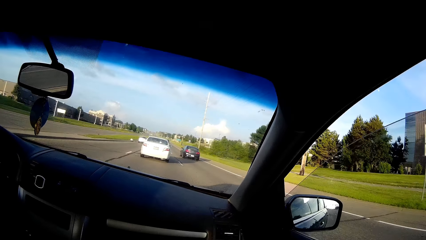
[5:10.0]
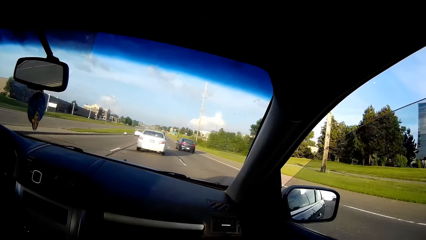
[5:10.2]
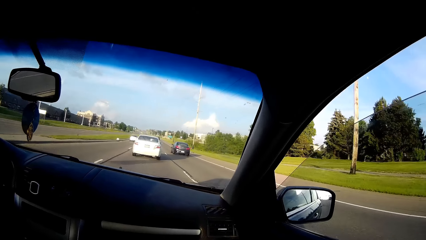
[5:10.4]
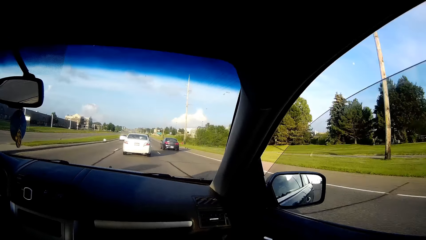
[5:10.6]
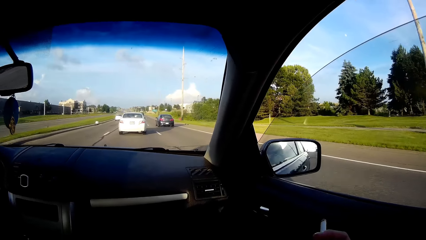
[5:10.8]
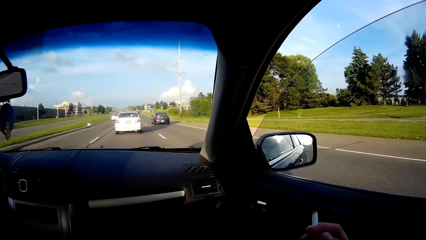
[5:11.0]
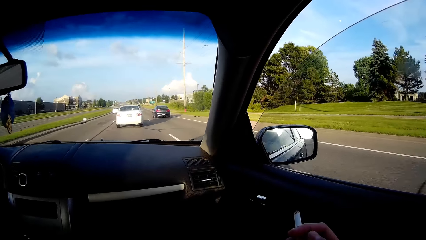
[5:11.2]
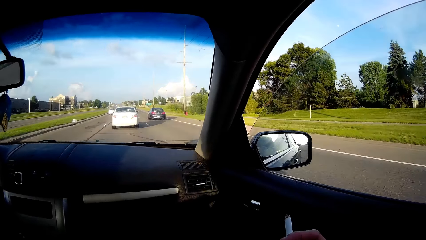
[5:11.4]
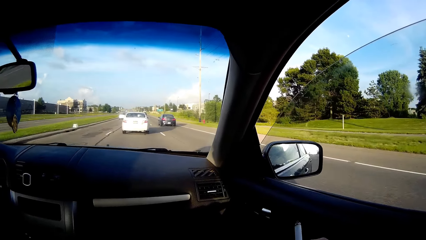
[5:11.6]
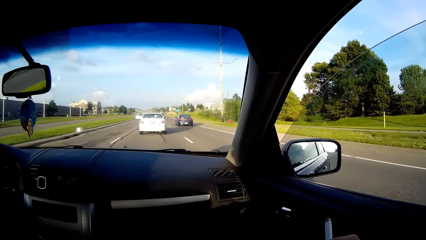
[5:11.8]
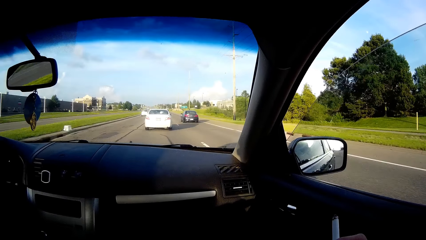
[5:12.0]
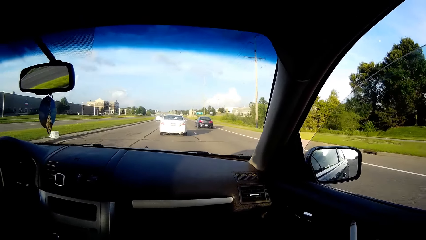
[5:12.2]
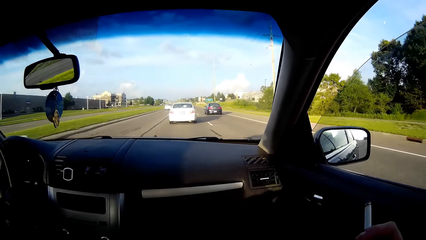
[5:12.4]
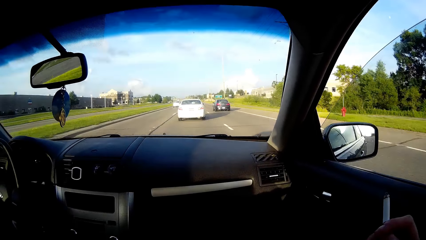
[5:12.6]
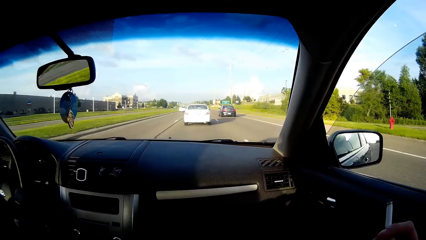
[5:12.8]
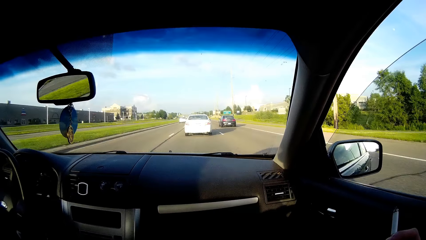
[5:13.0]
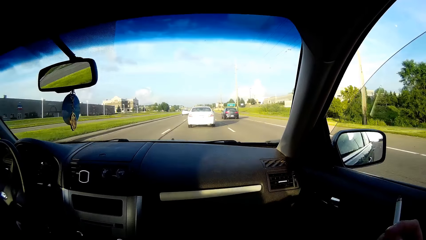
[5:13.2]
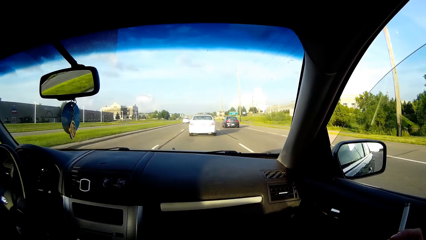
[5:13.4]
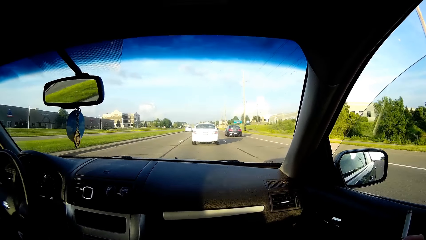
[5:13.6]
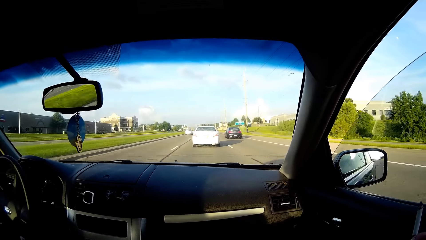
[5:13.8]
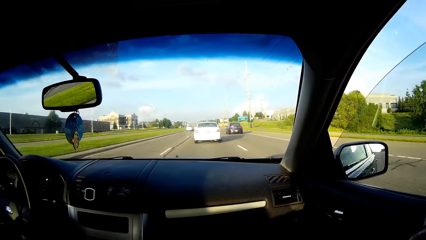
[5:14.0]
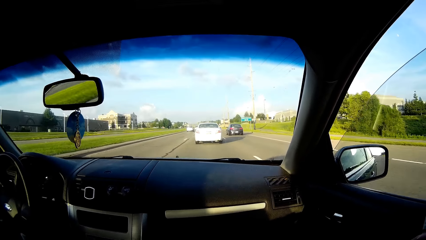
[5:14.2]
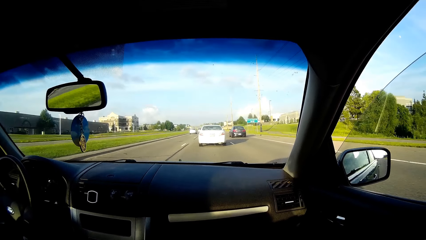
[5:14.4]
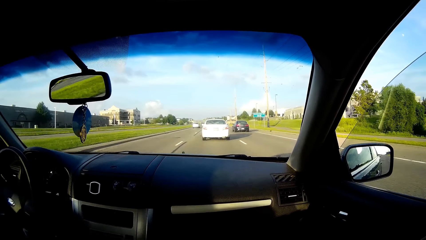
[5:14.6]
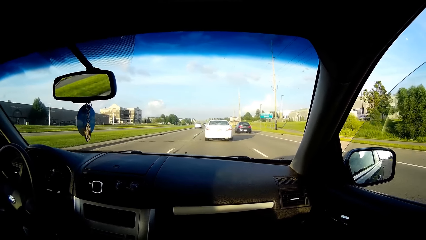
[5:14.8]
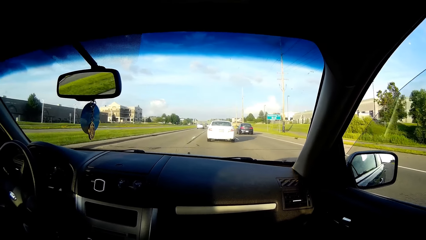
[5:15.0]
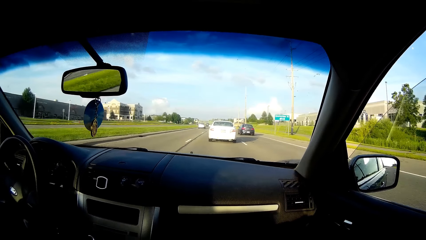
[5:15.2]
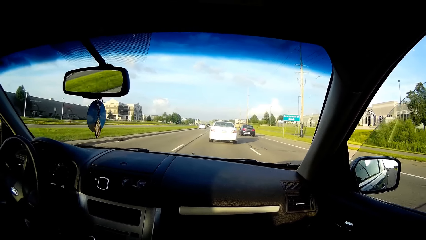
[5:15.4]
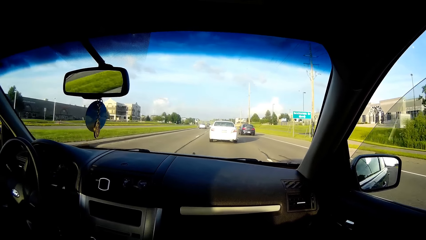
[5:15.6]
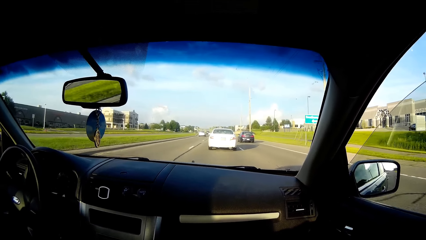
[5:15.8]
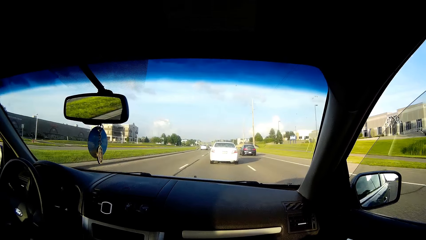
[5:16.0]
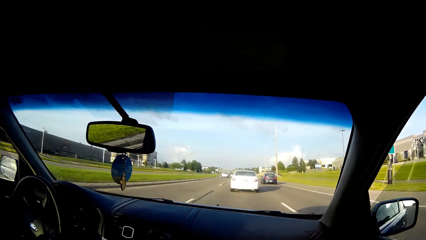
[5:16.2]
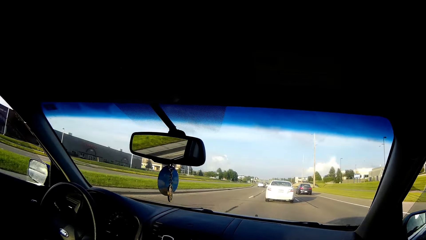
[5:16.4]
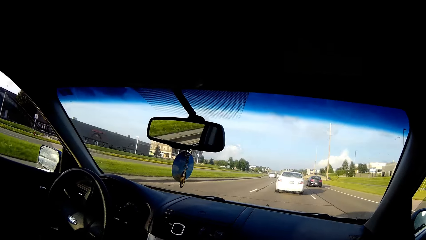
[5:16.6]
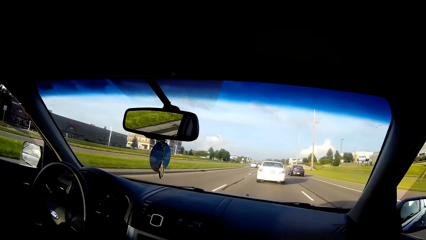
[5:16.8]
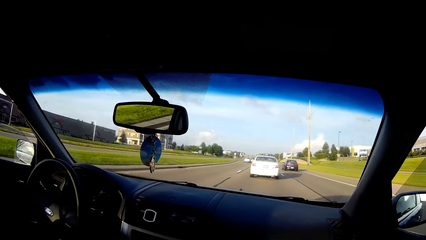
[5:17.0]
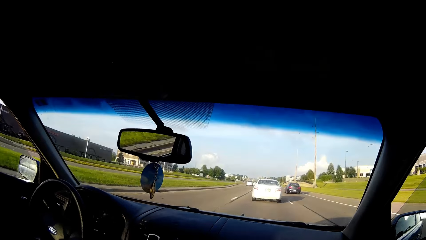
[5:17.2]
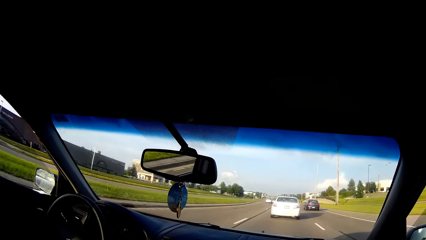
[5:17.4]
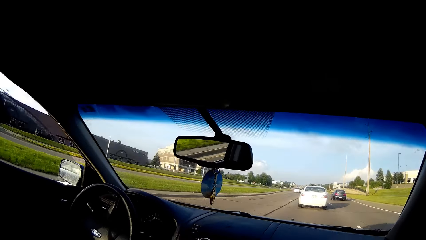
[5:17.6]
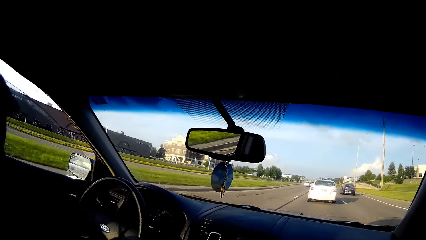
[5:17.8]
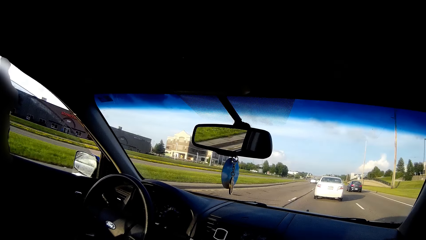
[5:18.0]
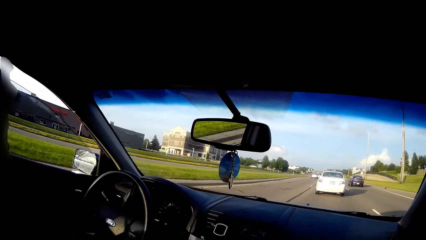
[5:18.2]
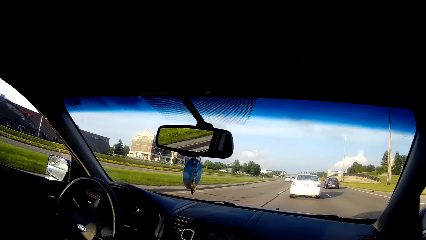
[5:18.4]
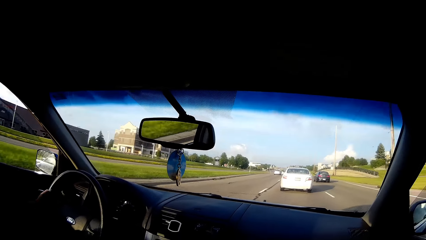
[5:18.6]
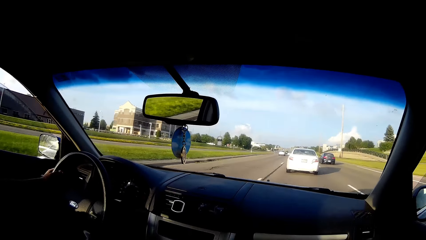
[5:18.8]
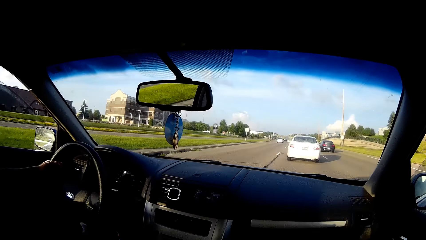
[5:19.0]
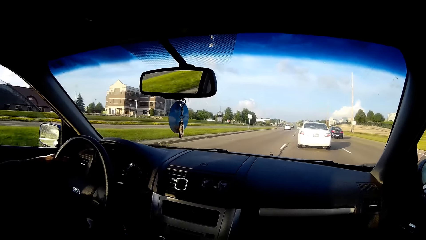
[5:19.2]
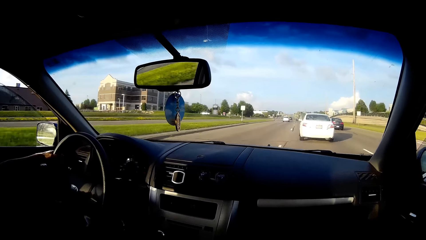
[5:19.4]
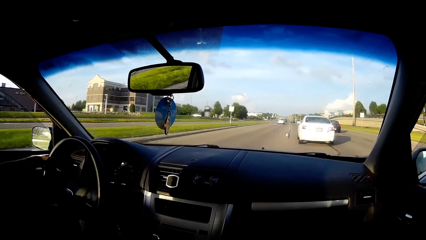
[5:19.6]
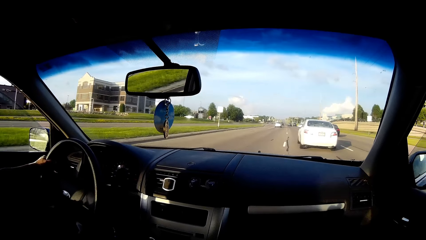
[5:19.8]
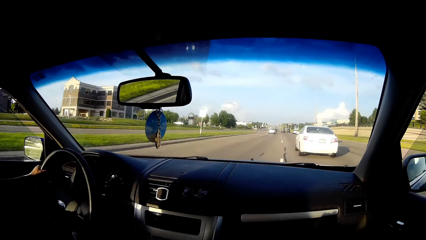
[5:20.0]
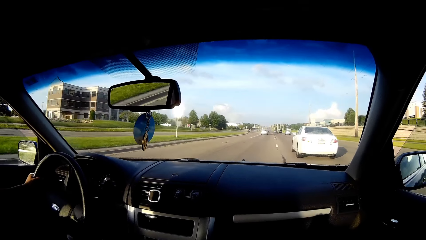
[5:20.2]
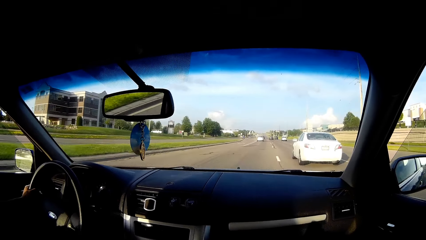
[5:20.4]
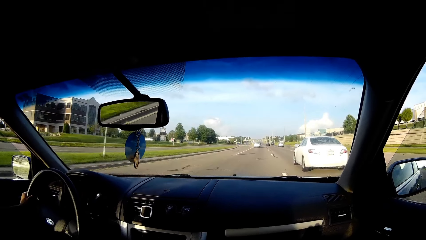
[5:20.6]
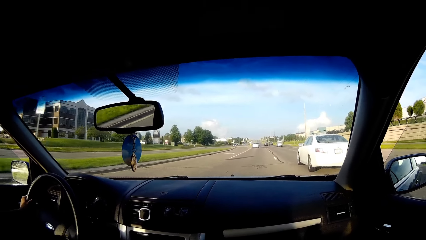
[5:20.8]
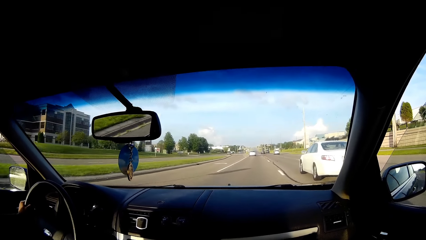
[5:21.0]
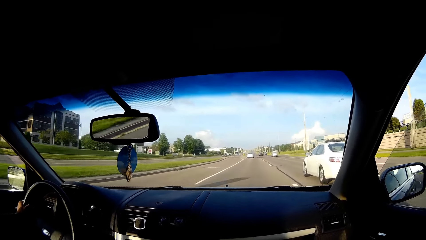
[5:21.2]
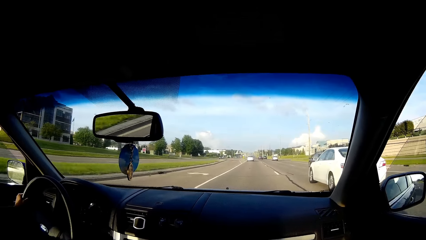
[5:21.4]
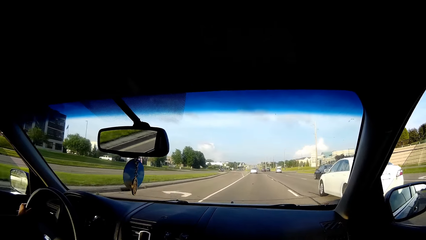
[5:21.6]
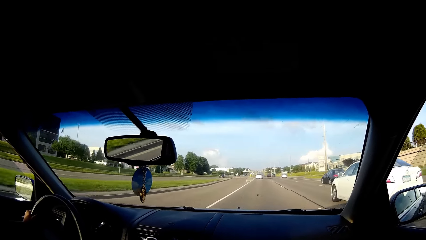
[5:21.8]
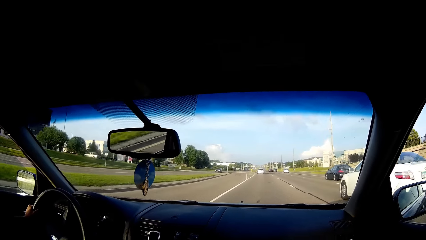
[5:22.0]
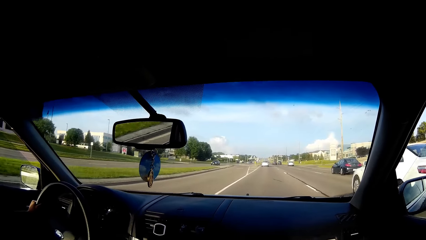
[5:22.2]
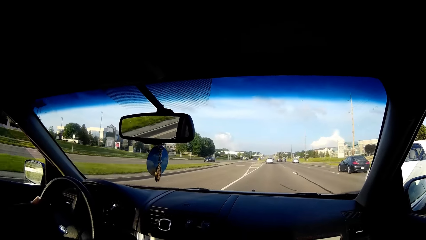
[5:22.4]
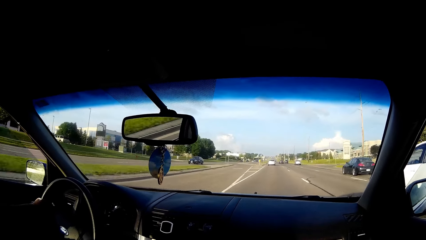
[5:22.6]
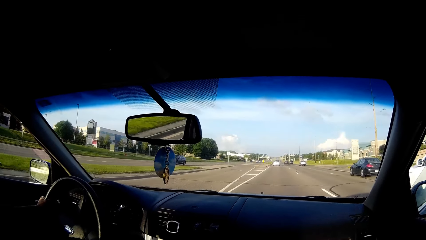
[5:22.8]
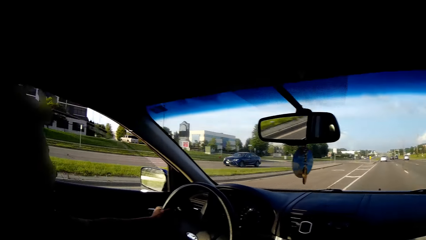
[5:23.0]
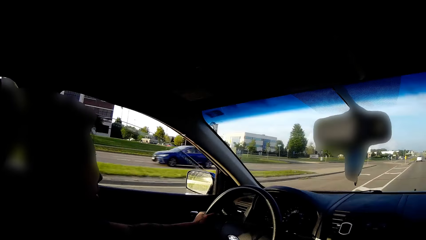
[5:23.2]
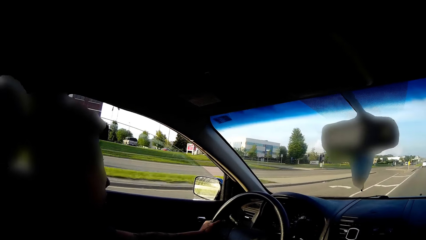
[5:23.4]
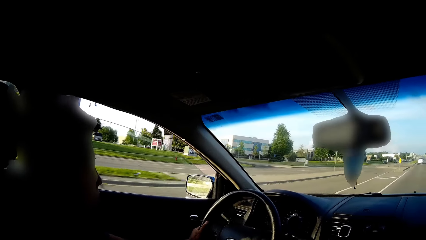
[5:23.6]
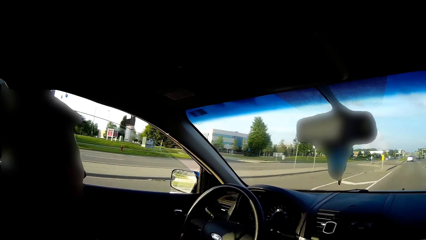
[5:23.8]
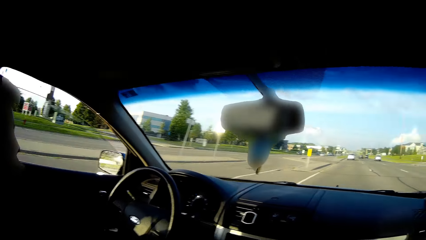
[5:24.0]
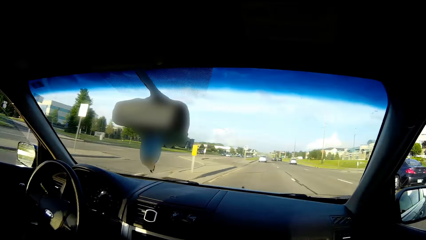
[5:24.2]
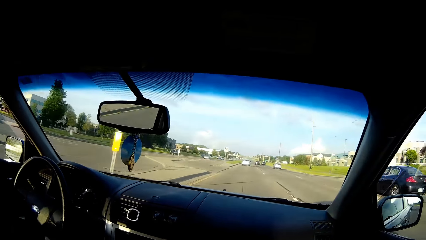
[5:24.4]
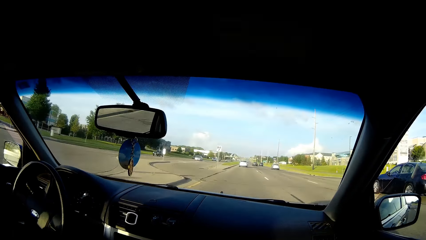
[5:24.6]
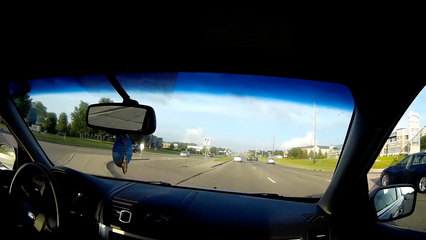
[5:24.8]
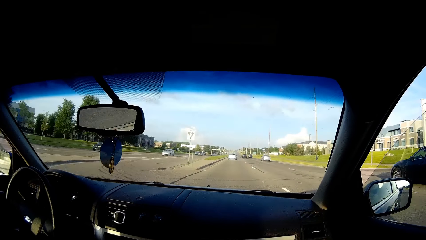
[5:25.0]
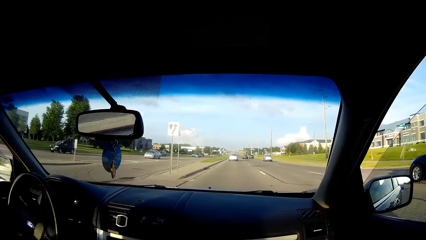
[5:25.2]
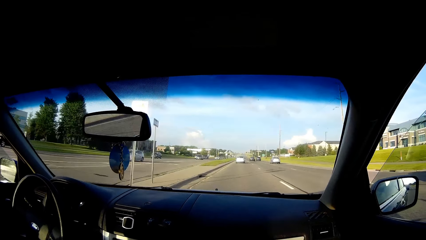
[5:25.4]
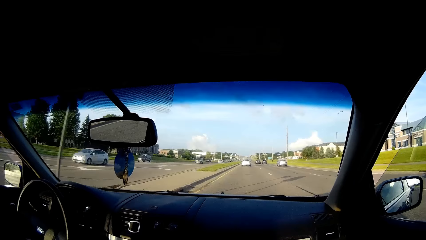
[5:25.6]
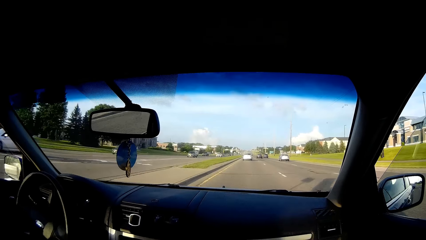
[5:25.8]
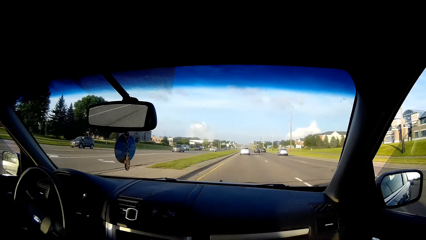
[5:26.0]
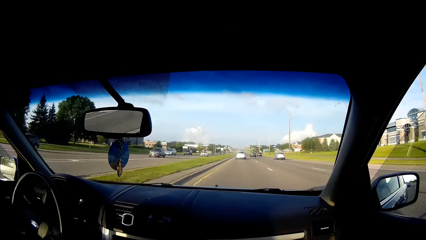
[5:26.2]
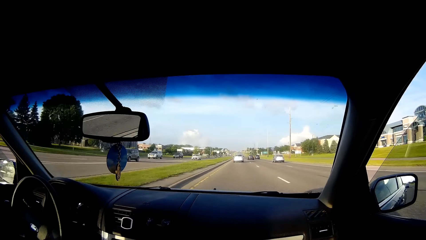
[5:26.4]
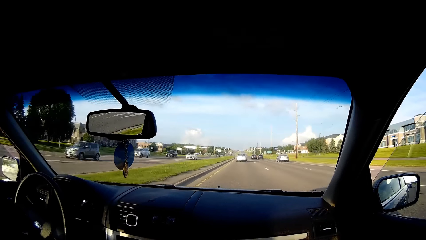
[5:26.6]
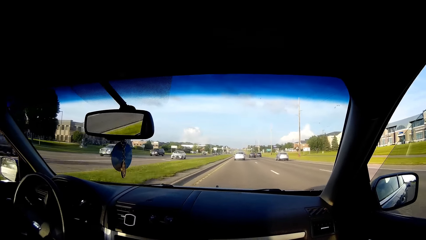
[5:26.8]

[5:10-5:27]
The camera wearer moves the cigarette. They talk to a man.
